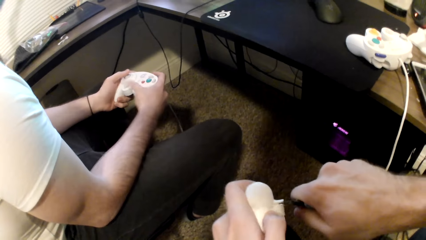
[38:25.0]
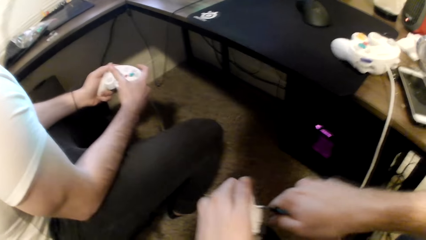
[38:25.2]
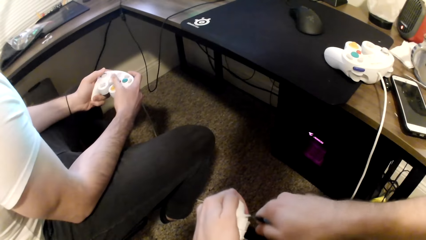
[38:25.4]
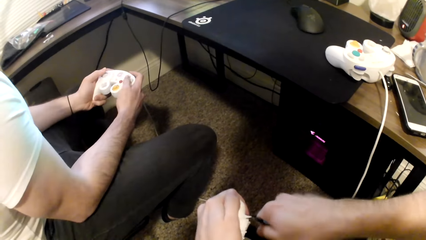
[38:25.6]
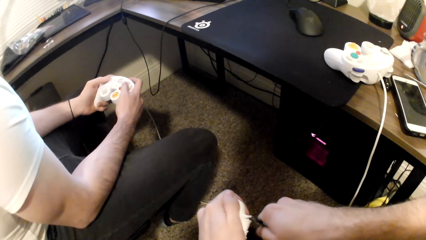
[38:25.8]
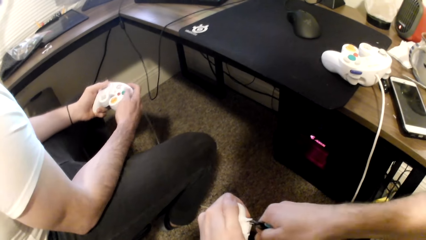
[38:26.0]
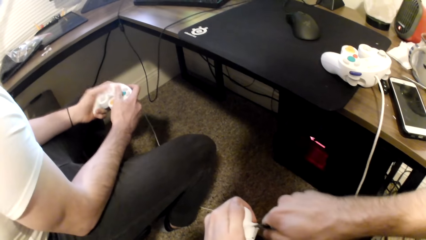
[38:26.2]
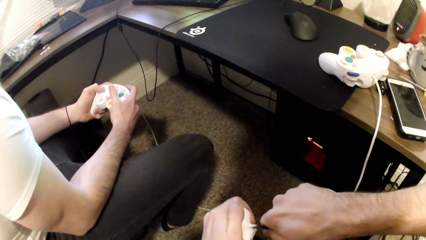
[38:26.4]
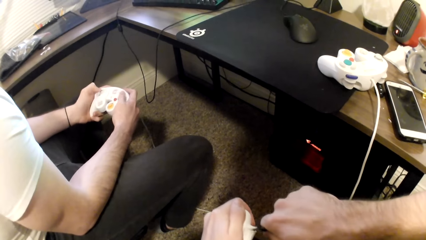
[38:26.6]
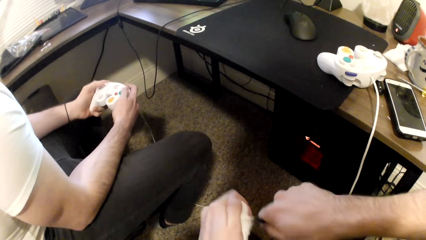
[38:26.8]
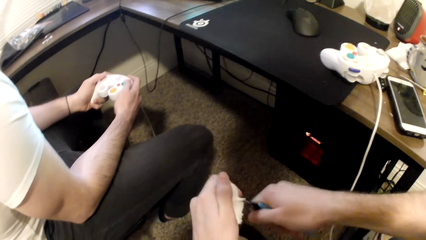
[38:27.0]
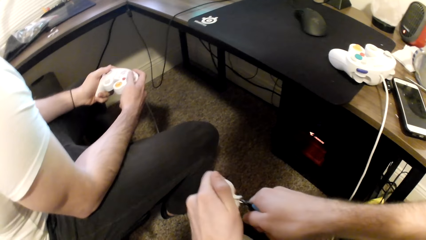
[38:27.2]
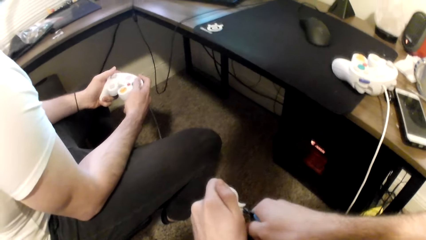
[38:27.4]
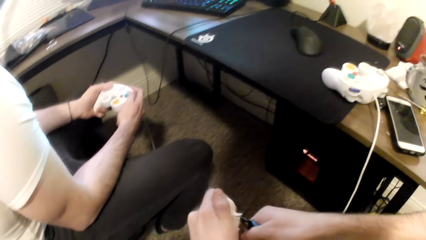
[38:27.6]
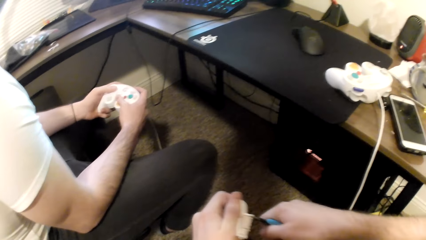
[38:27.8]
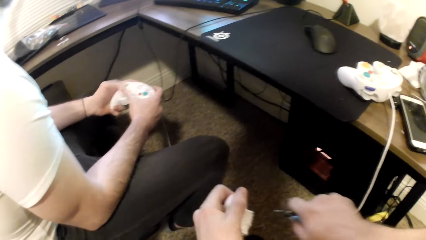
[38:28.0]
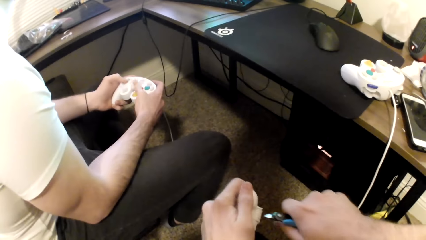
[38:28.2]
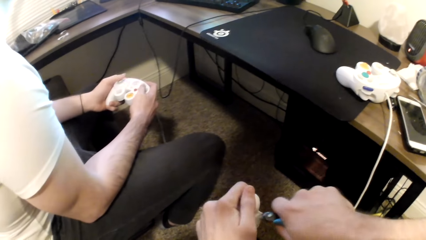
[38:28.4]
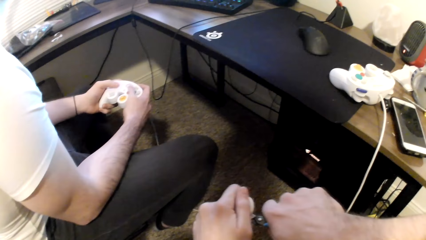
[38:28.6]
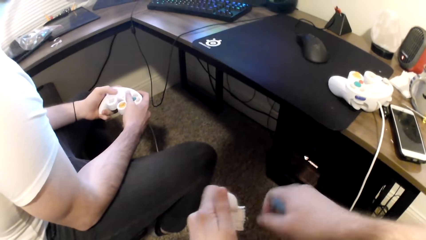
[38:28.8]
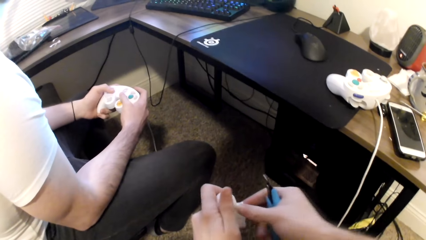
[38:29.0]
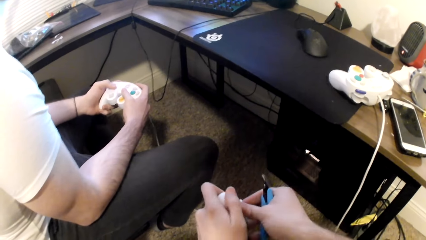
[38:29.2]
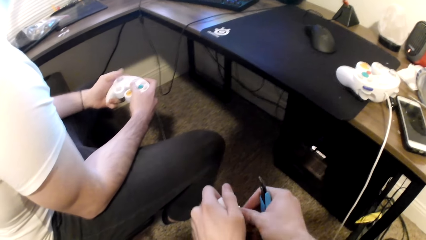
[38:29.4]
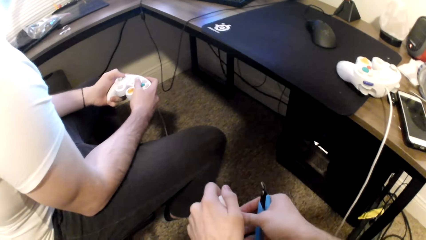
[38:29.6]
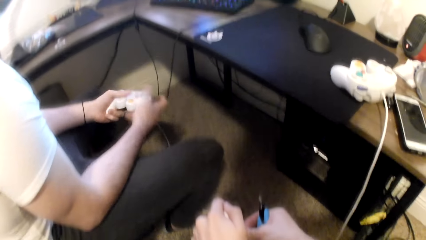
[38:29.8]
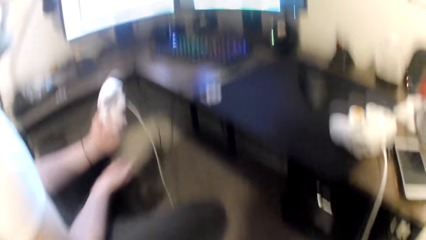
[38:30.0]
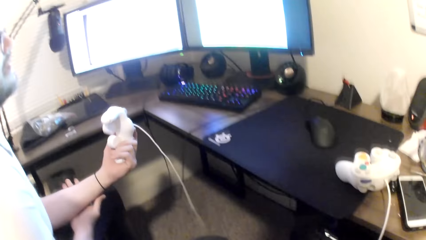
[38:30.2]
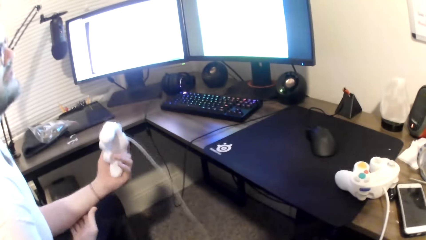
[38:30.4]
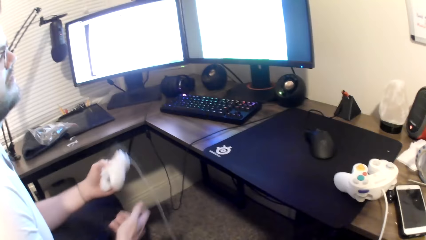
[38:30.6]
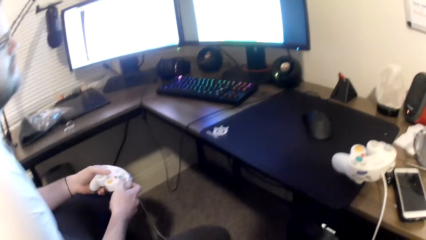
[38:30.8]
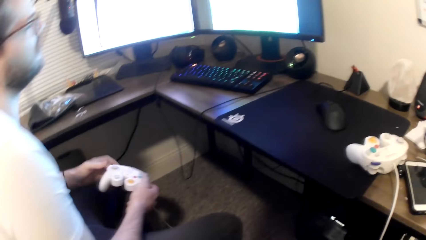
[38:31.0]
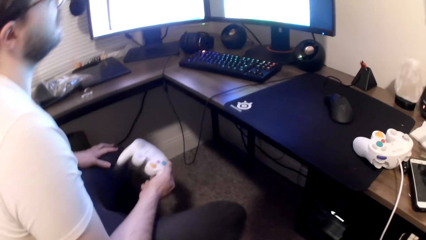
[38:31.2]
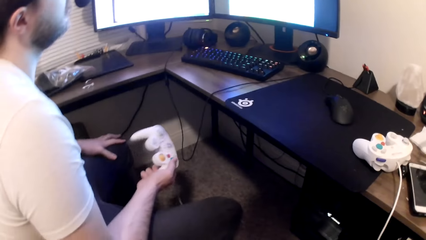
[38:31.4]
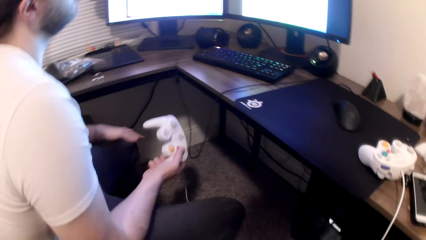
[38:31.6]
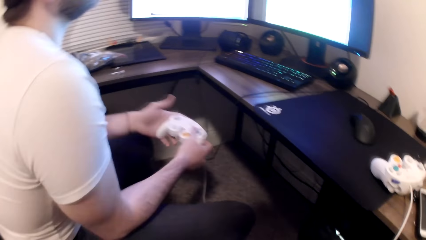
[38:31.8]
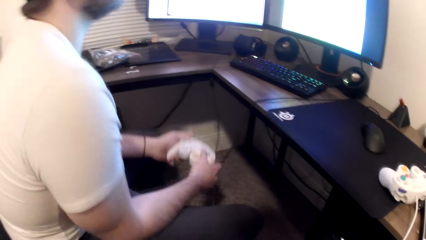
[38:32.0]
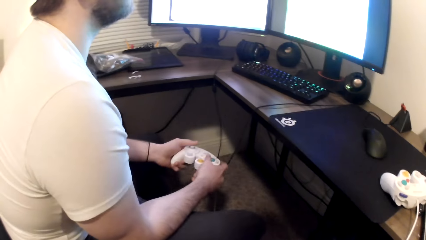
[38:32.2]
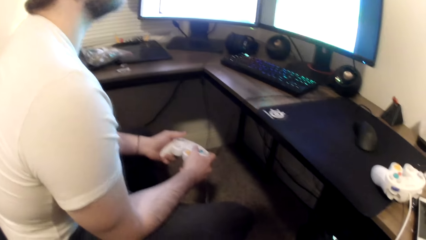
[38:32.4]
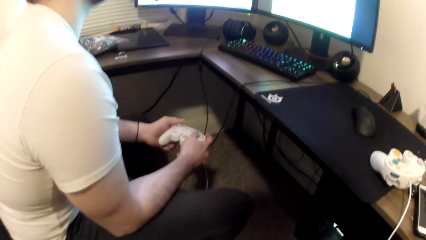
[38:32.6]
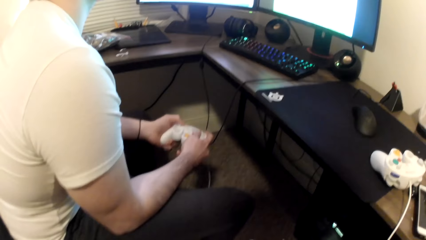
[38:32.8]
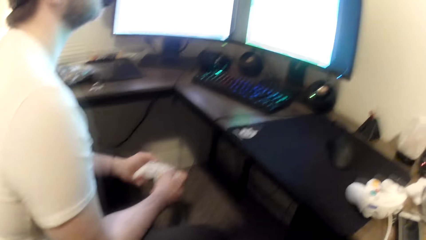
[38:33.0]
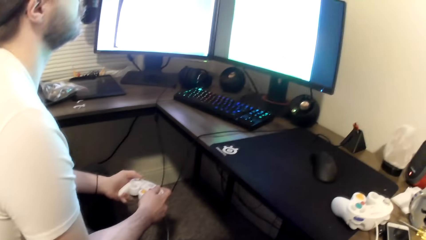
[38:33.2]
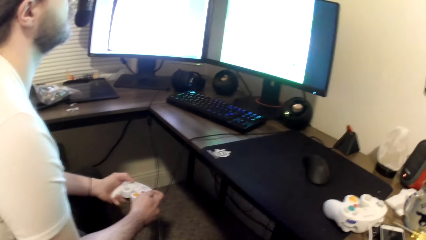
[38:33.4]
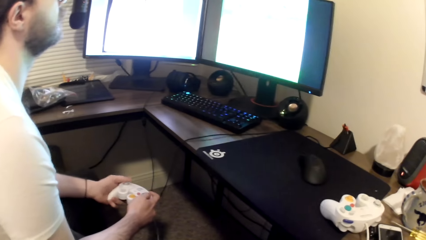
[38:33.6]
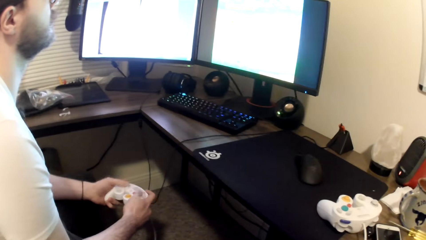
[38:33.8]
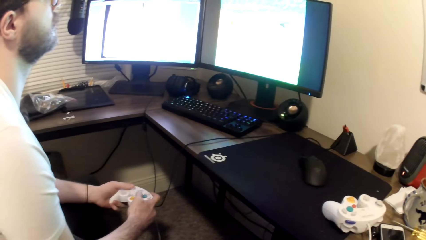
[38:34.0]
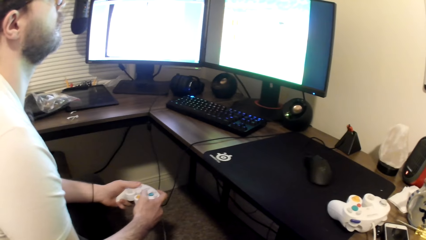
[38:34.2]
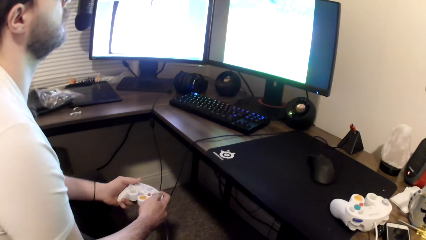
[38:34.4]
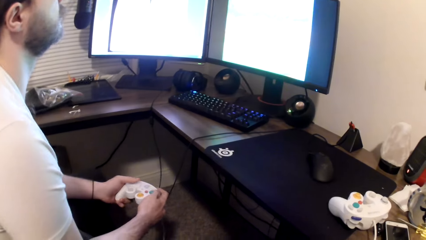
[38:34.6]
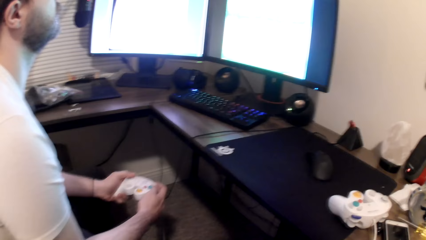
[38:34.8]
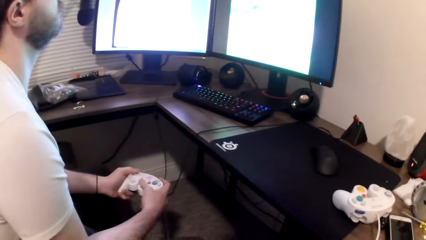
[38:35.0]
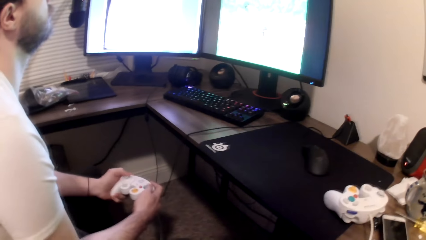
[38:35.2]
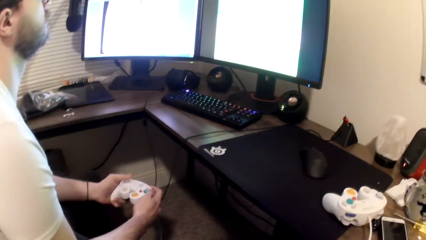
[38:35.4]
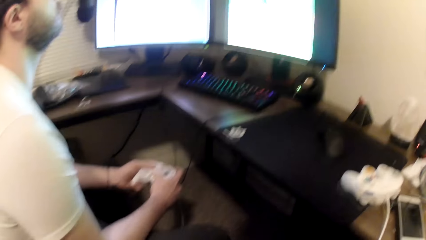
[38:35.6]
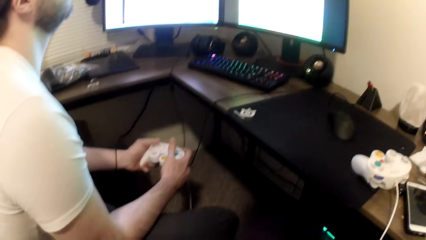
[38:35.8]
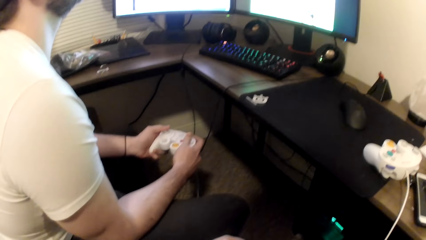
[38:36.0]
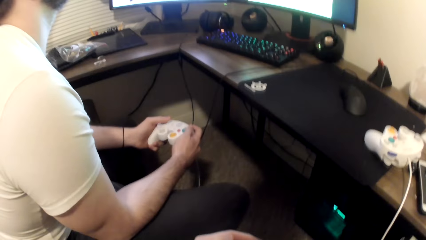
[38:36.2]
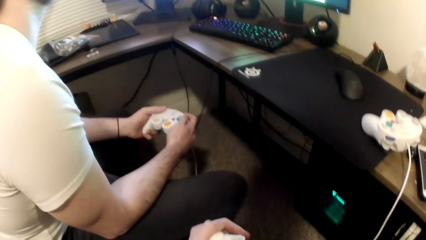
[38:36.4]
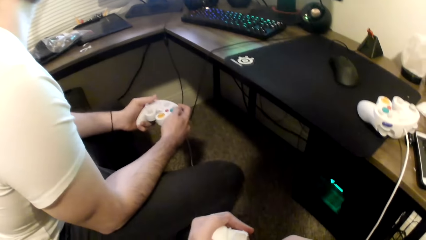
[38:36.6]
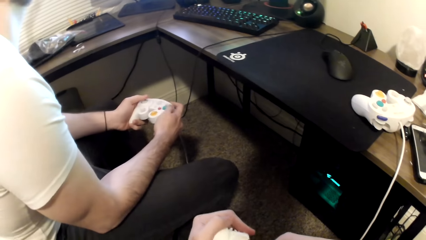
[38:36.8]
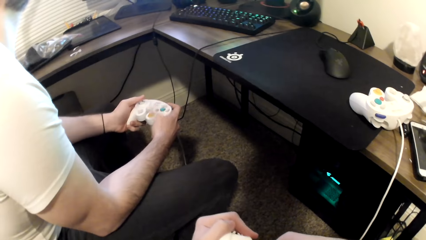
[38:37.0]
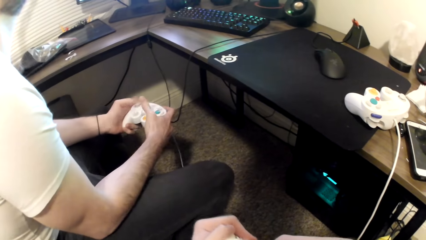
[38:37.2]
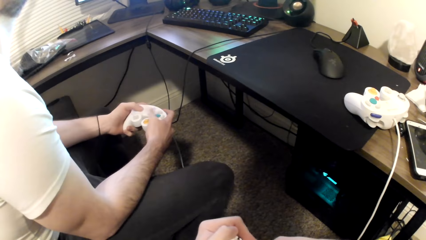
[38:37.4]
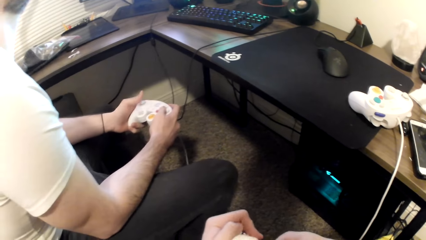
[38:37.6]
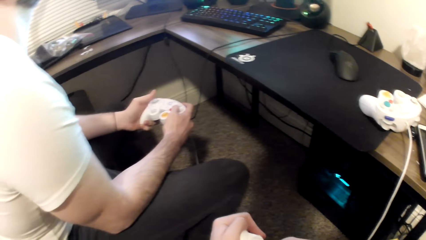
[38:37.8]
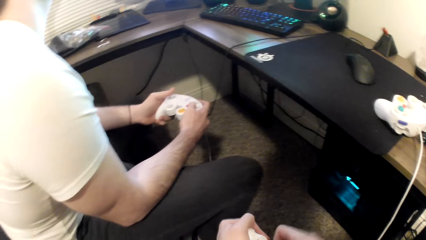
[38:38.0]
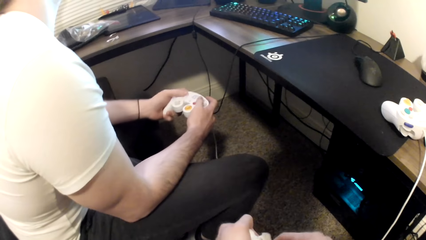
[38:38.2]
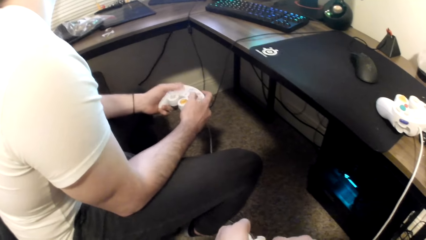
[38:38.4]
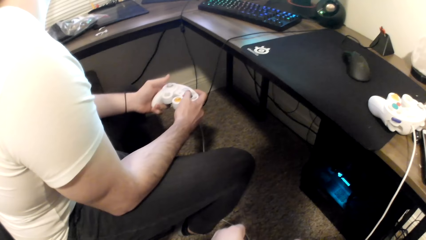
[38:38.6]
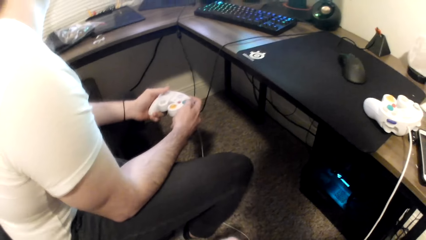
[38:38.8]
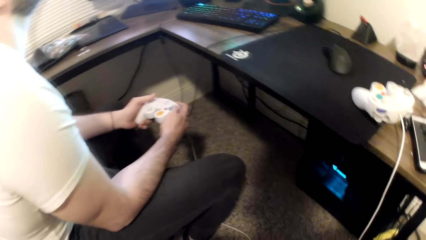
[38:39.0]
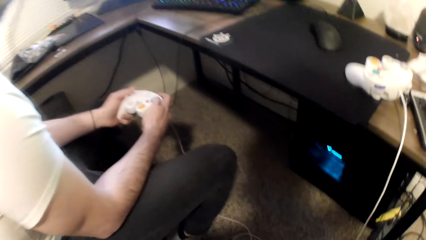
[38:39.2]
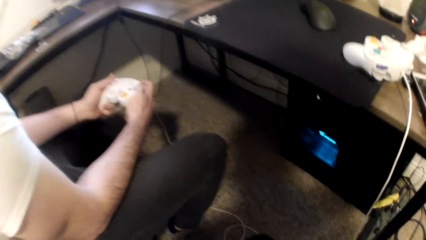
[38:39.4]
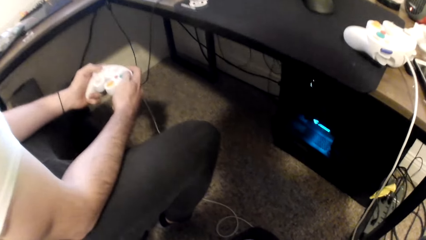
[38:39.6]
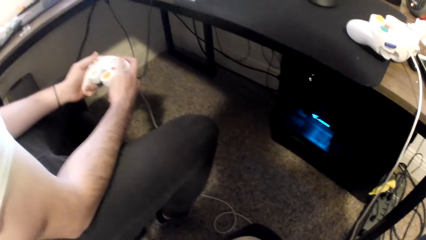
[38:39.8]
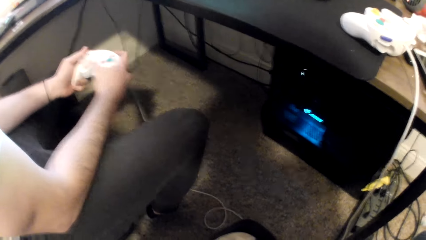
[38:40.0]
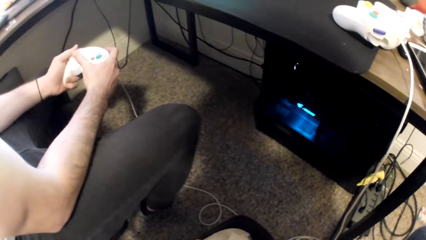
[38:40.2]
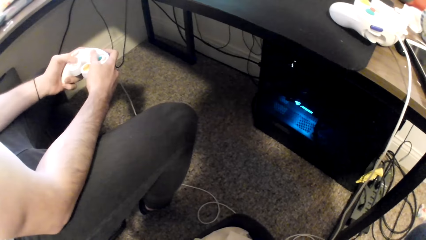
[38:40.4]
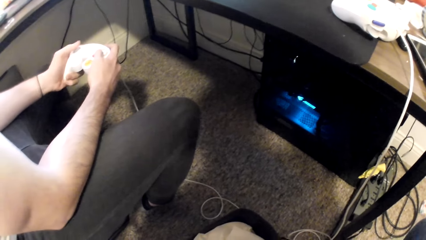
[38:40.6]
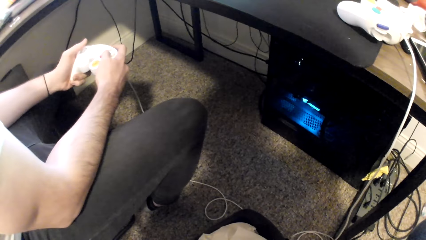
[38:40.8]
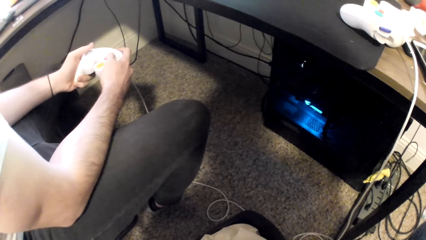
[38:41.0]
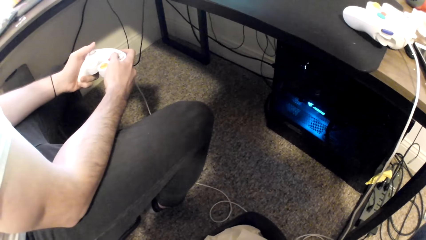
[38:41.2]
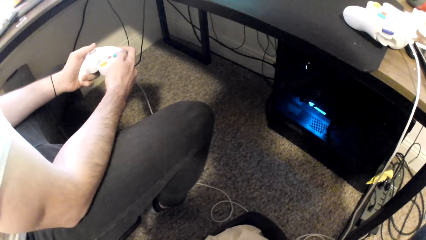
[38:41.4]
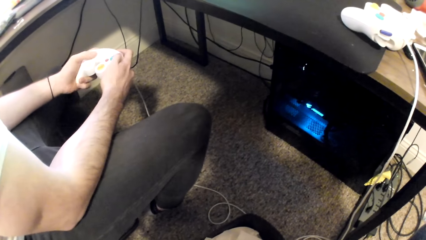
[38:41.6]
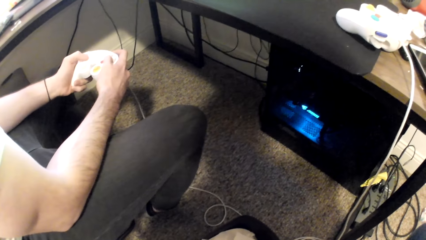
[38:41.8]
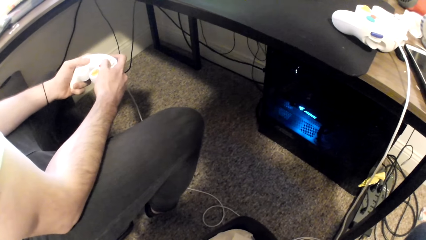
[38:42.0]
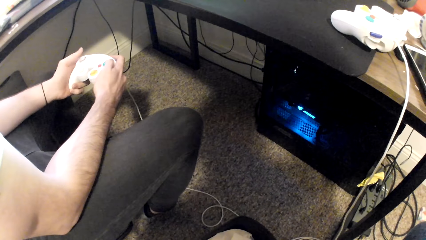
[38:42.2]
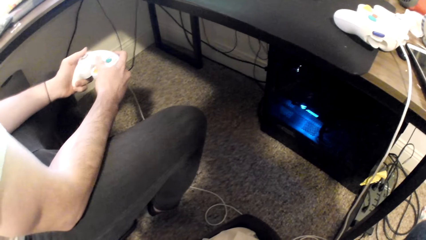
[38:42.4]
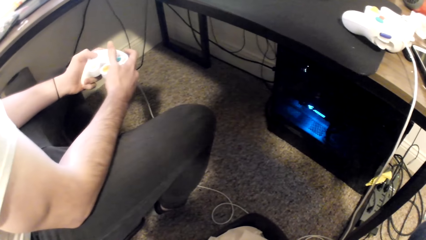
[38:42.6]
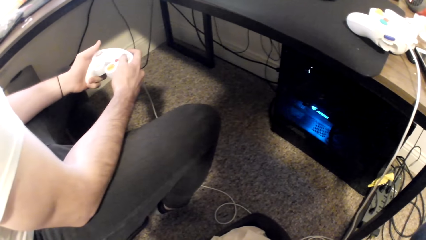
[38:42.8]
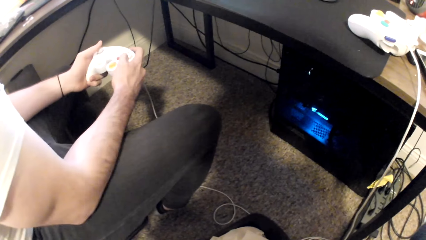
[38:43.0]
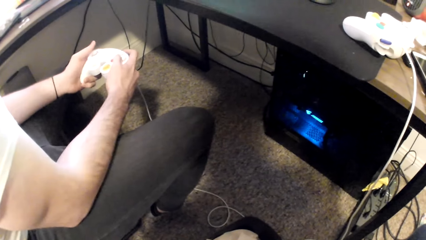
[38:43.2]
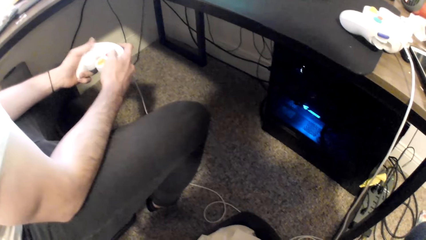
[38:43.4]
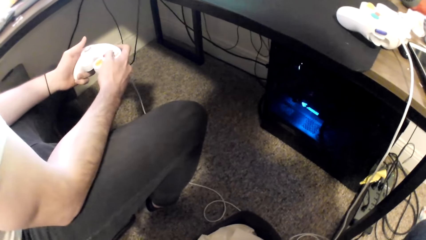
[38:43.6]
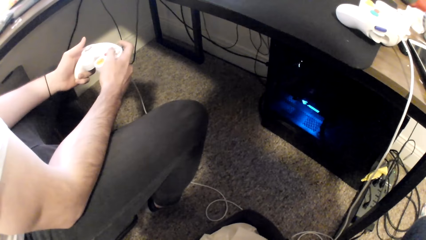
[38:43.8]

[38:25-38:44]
The camera wearer cuts the art toy. They hold the art toy. A person holds his left hand. The person rubs his hand on the thigh and plays a game on the computer.
